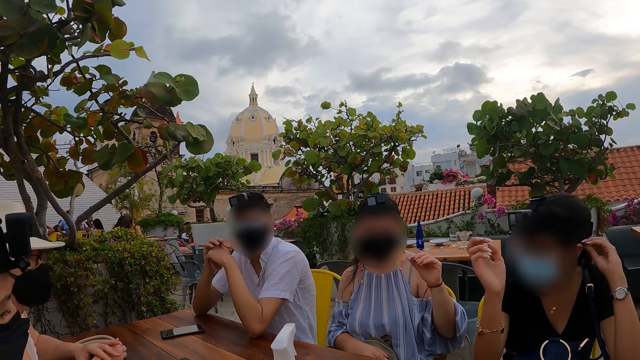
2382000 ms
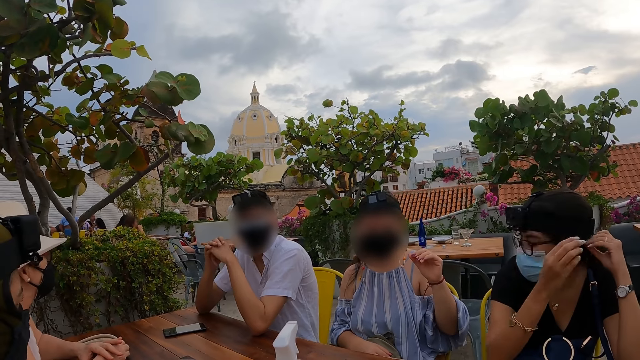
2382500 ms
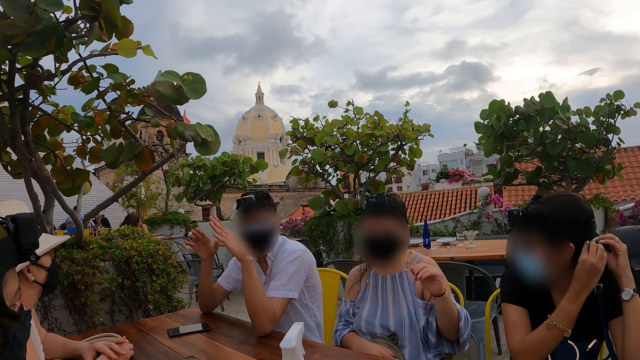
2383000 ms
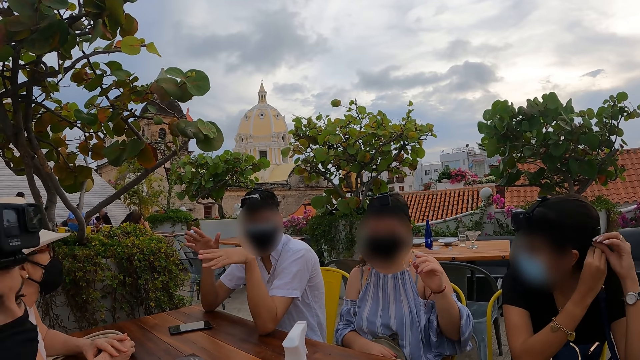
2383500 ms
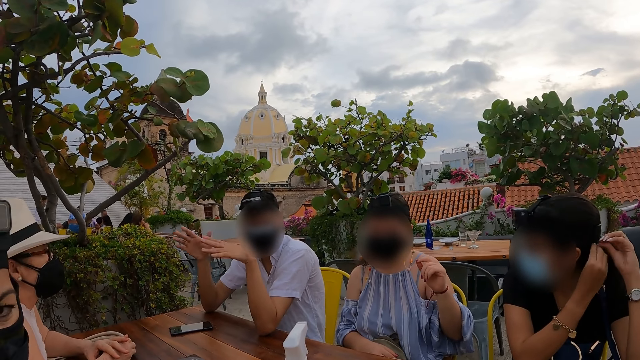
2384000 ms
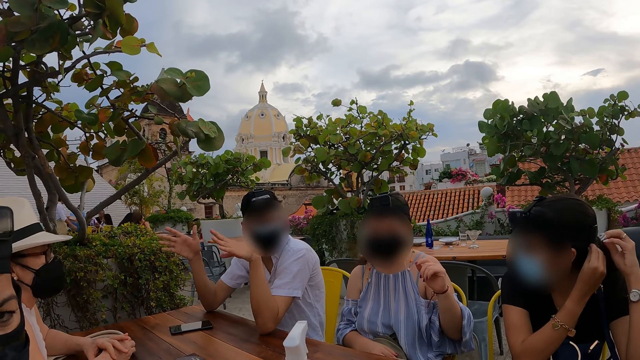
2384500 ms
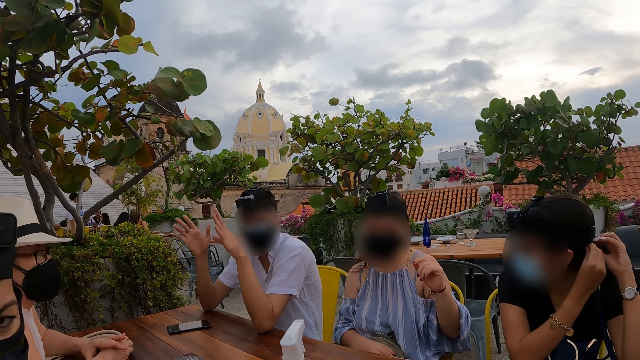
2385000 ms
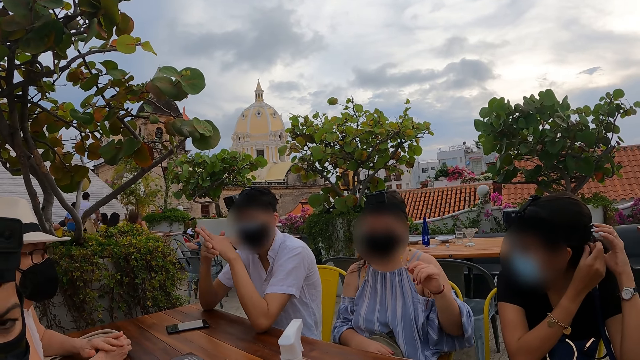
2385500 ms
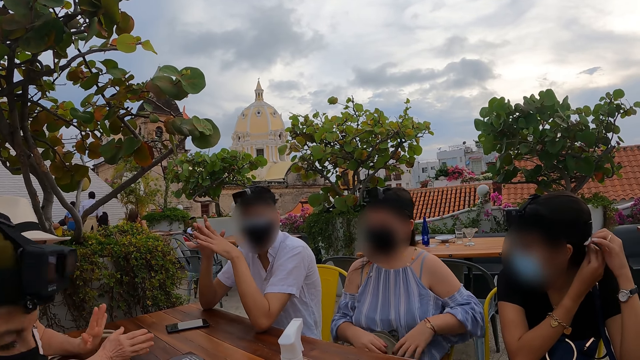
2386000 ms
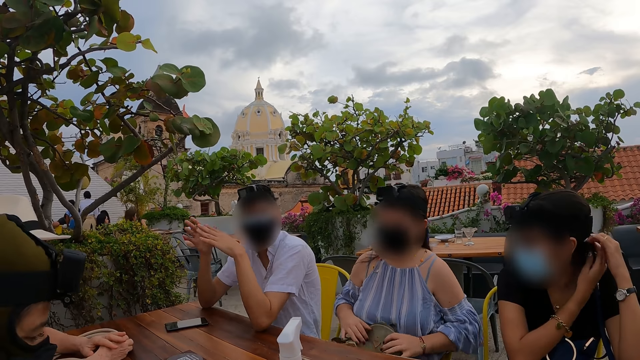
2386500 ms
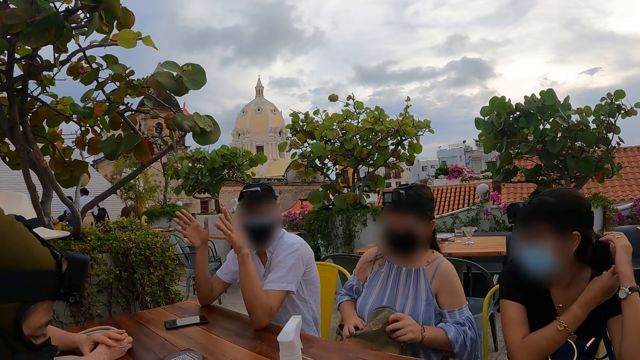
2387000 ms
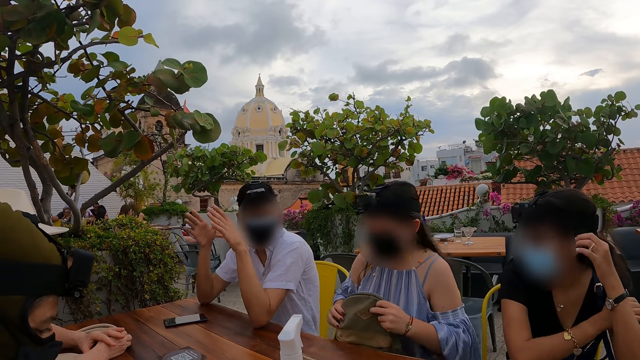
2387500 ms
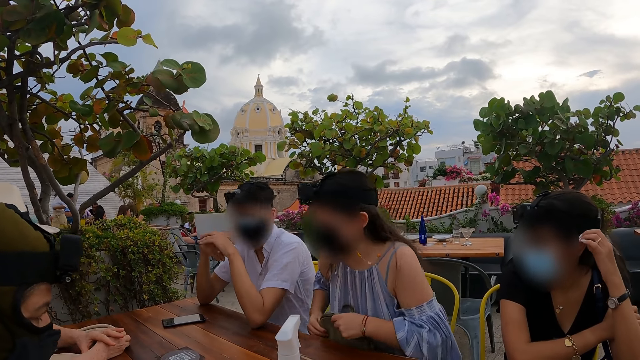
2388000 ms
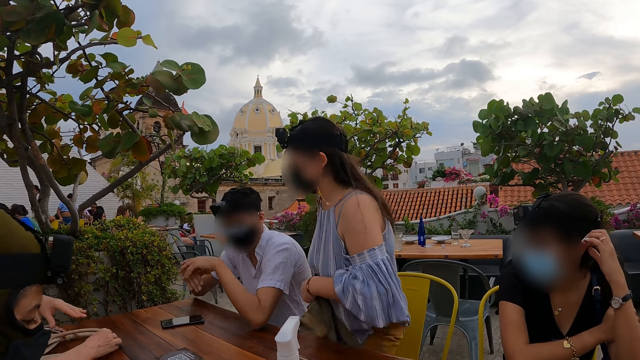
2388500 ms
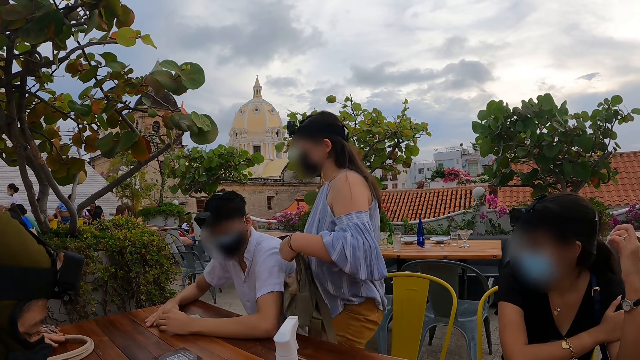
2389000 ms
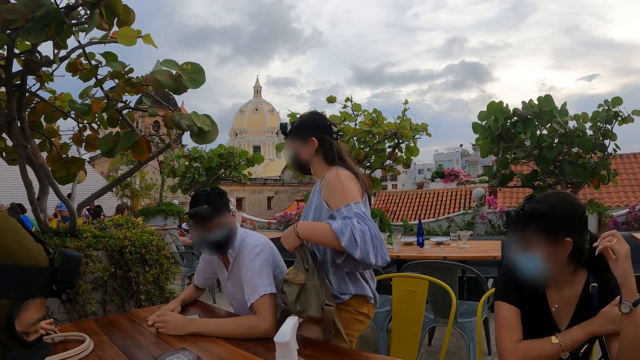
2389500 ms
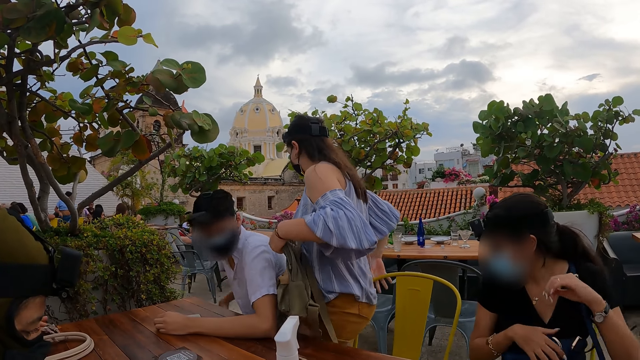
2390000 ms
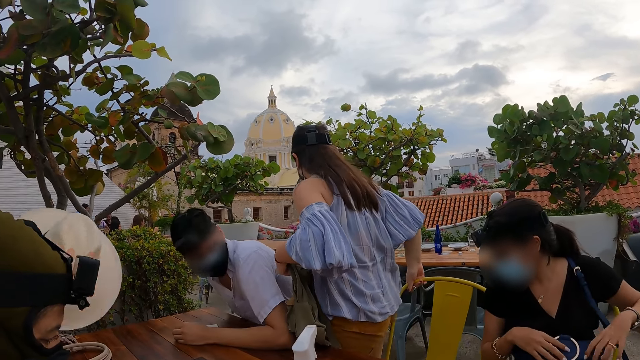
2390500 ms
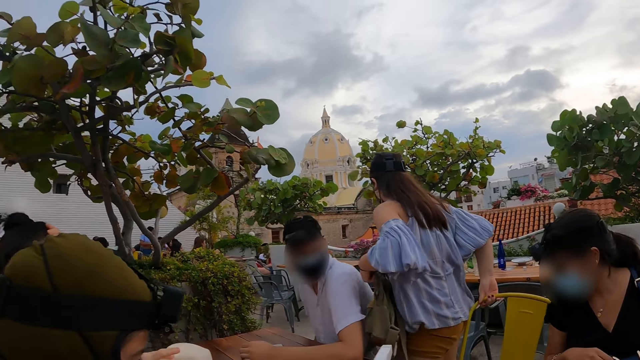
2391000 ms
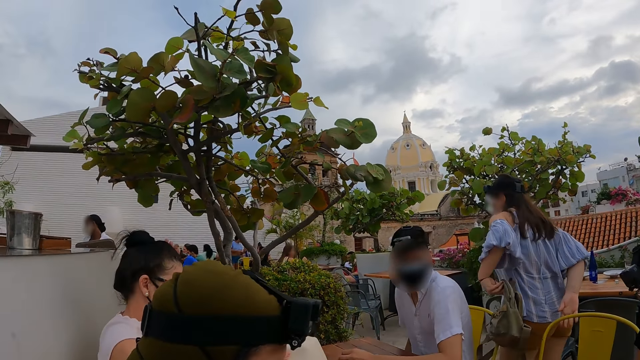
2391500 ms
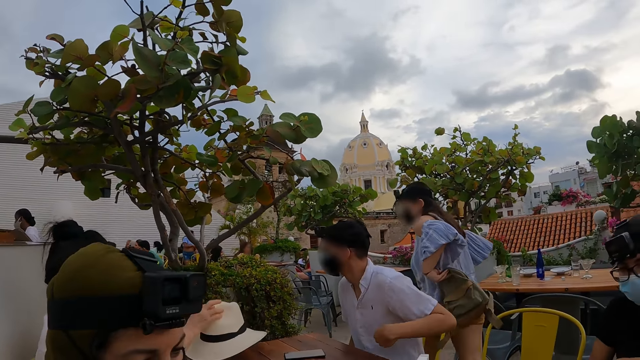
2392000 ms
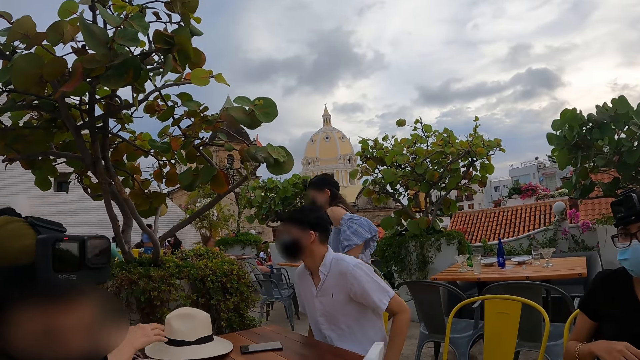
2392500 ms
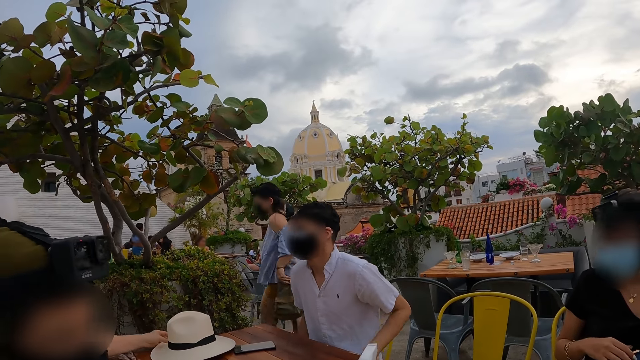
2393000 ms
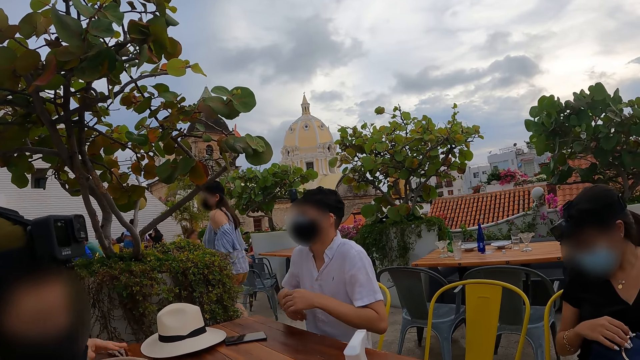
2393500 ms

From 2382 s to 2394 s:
The woman adjusts her hair with both hands. The man gesticulates with both hands. Another woman carries the bag on her leg with both hands, stands from a chair, and adjusts the chair with her right hand. A third woman removes a hat from her head with her right hand and drops the hat in her right hand on the table.

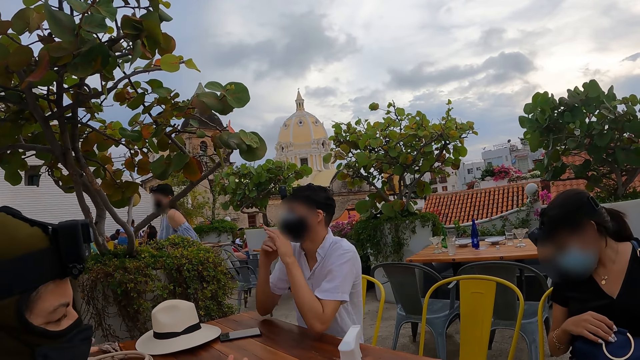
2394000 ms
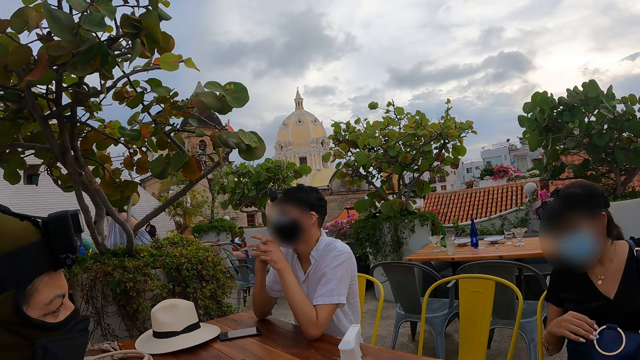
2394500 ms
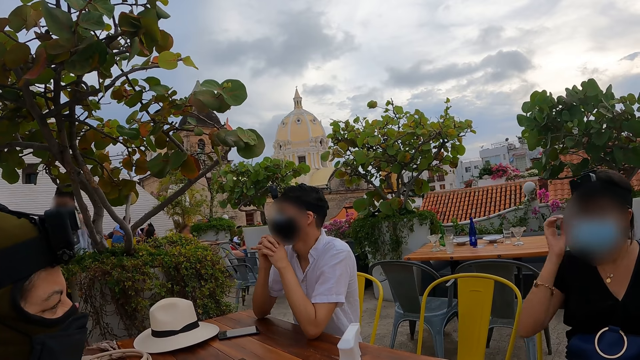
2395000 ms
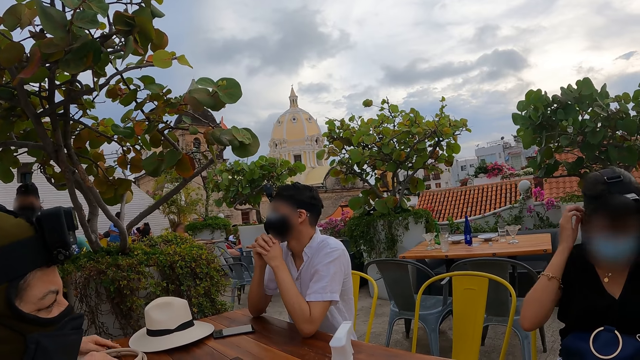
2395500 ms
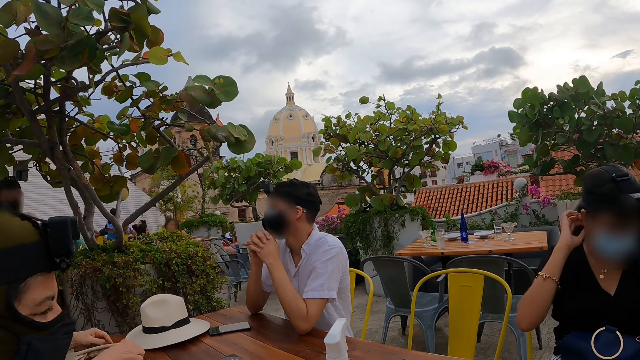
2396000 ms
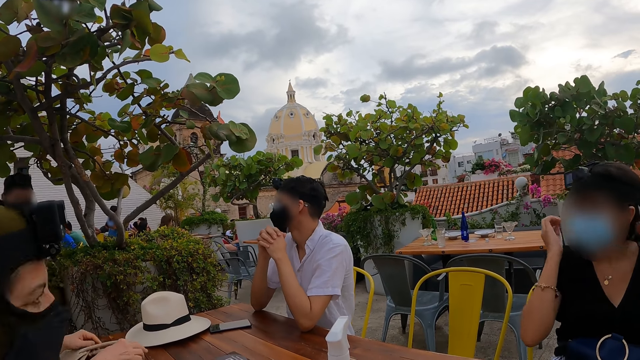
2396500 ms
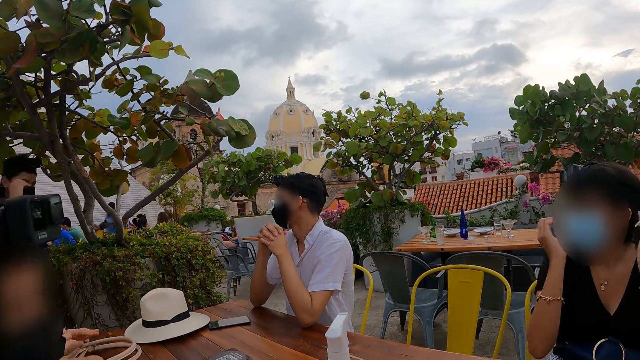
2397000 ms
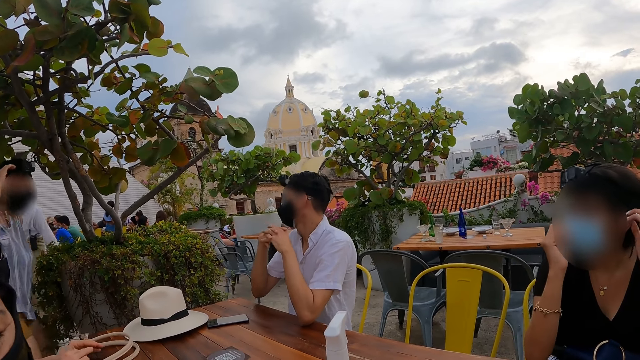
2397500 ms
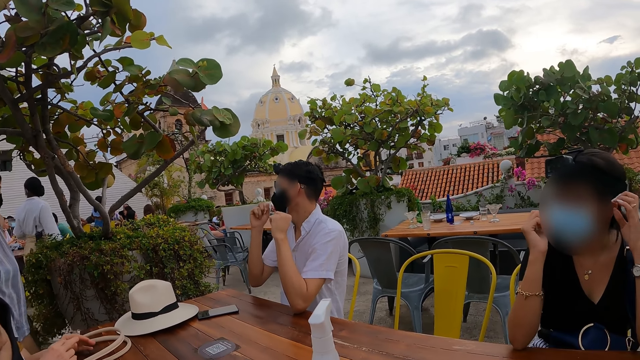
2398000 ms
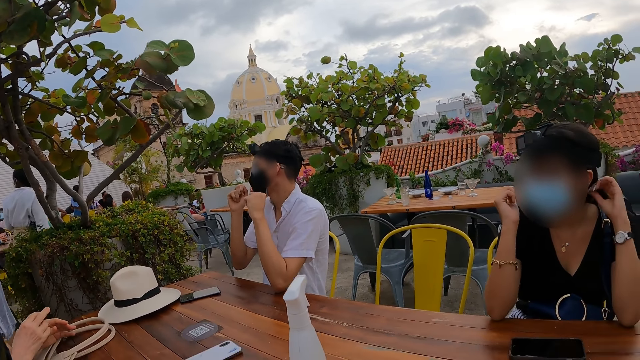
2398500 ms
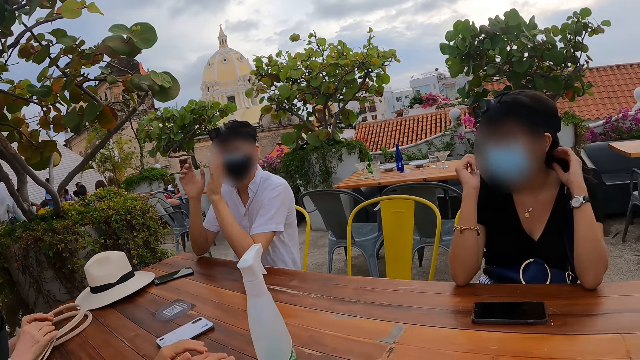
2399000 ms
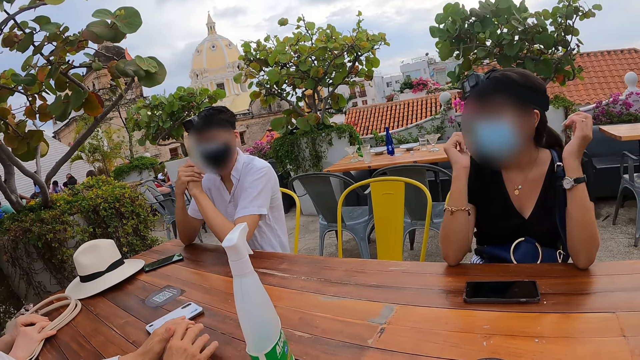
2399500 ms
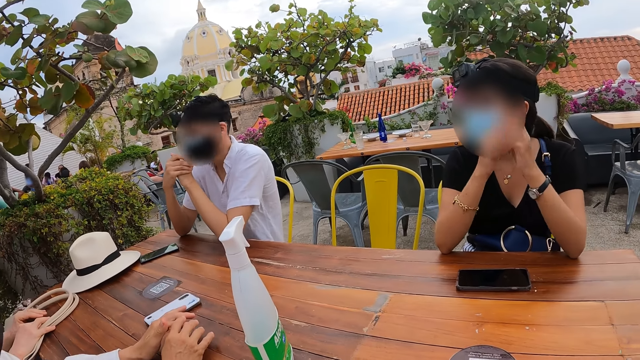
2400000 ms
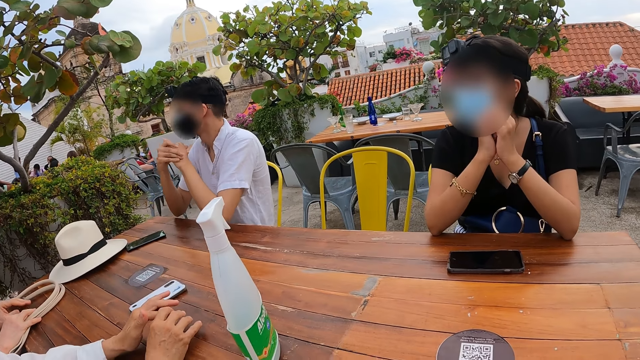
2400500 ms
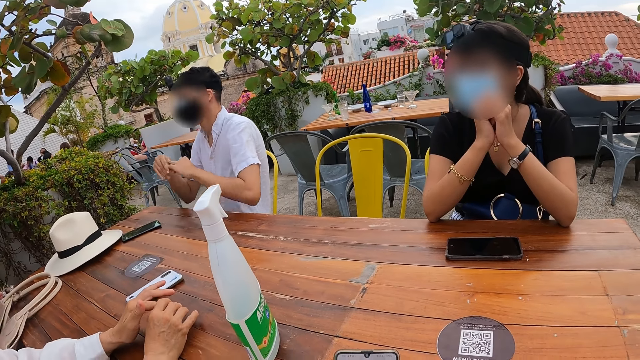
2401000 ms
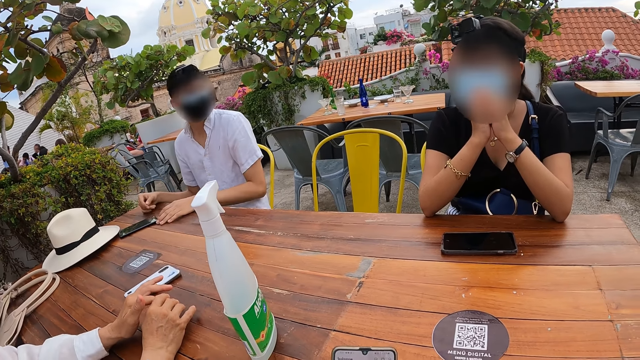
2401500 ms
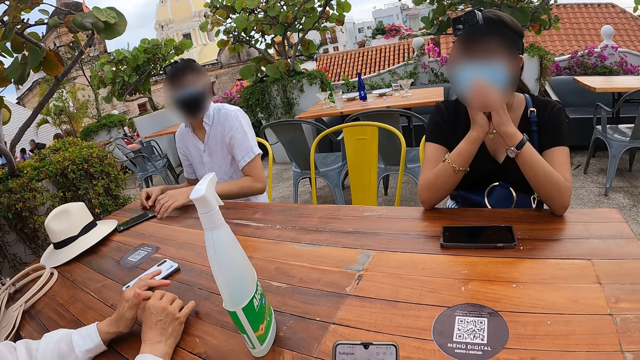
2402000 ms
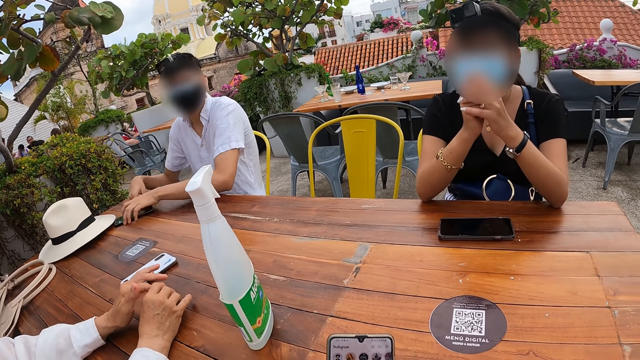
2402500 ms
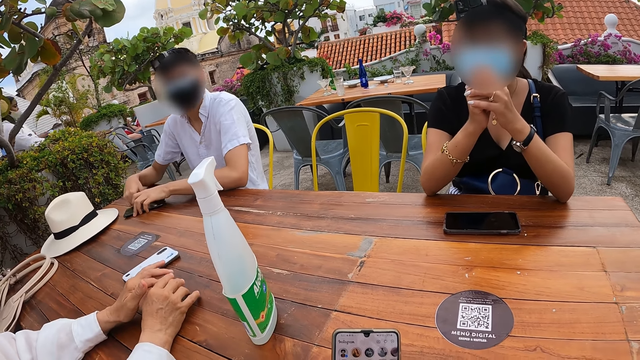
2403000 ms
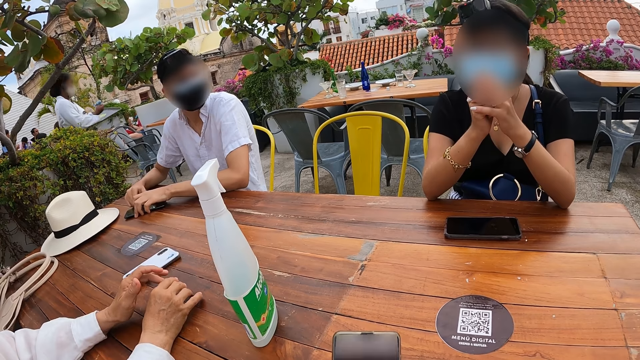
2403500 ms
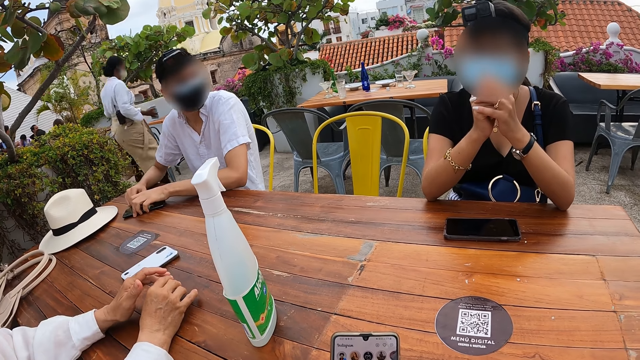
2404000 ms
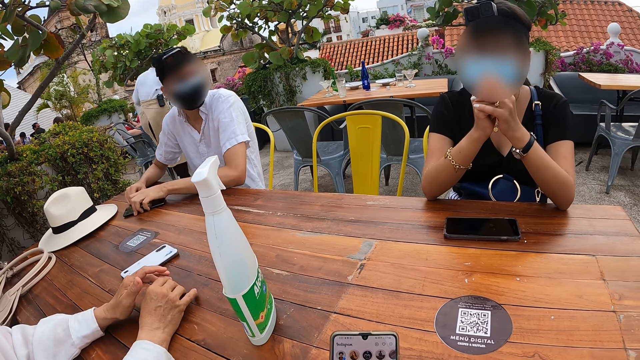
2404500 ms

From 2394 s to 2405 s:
The woman adjusts her hair with both hands. A man moves the phone on the table with his left hand.
